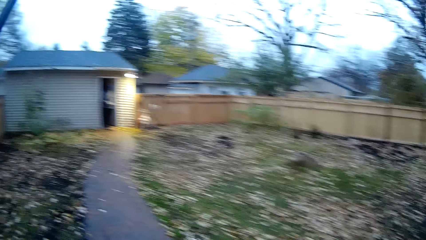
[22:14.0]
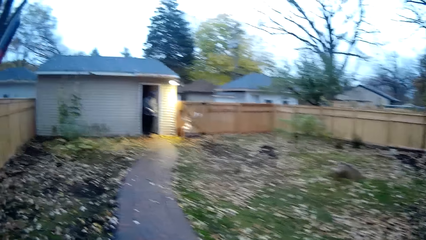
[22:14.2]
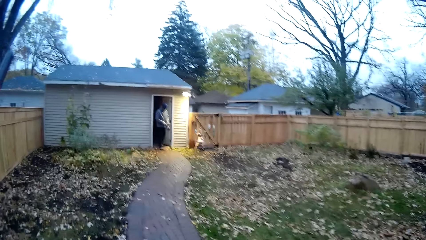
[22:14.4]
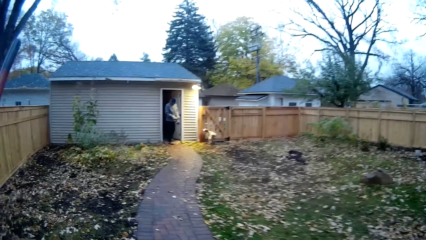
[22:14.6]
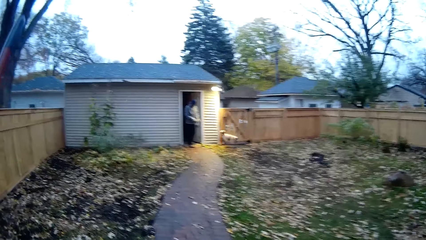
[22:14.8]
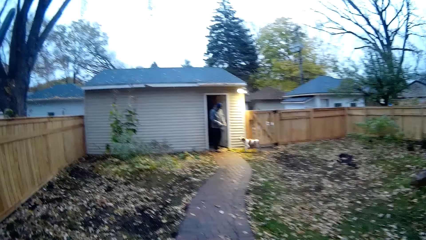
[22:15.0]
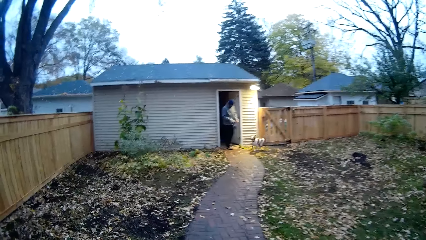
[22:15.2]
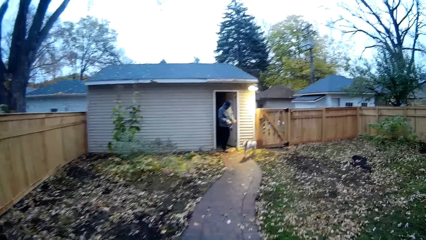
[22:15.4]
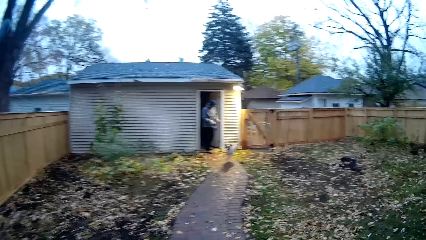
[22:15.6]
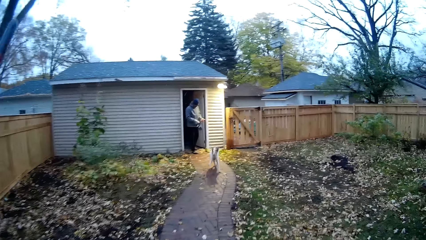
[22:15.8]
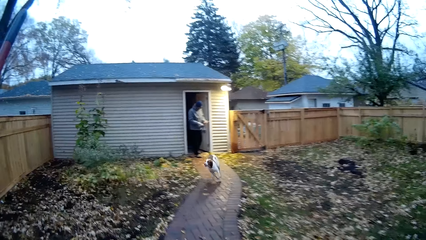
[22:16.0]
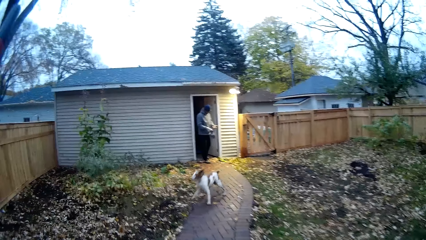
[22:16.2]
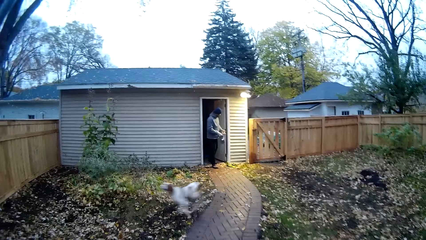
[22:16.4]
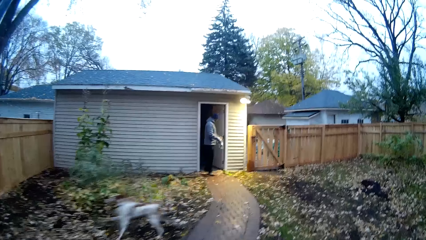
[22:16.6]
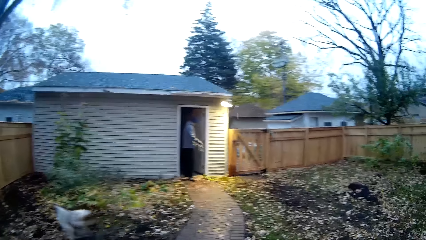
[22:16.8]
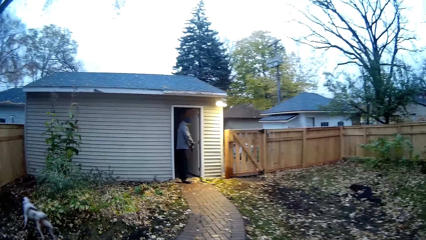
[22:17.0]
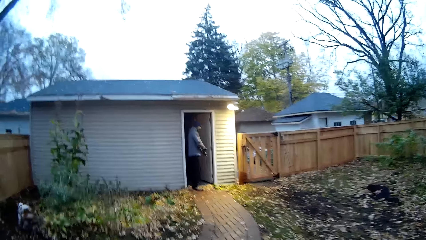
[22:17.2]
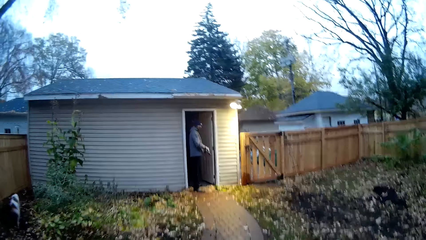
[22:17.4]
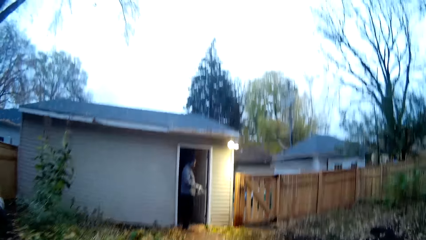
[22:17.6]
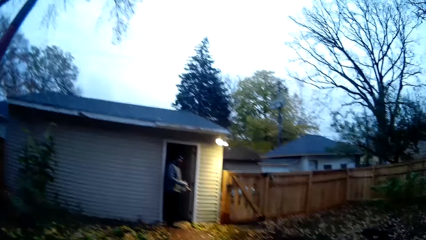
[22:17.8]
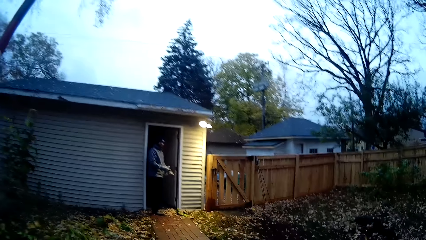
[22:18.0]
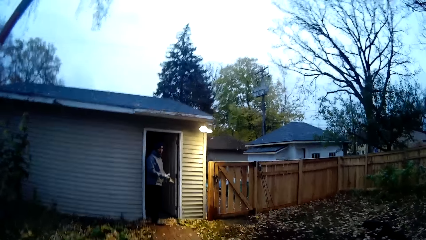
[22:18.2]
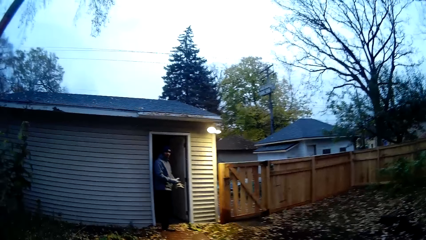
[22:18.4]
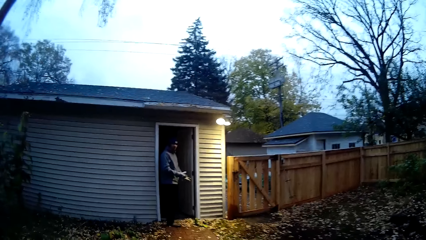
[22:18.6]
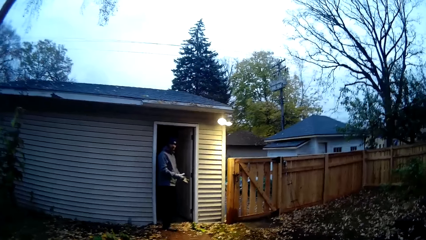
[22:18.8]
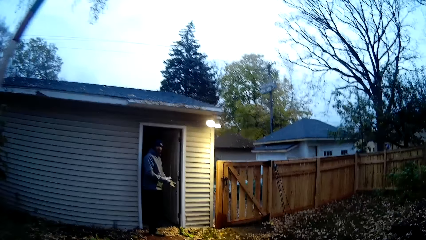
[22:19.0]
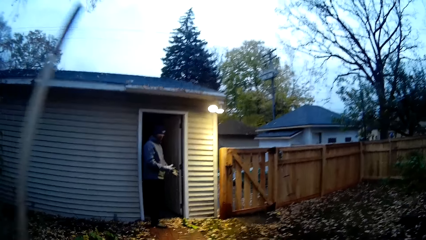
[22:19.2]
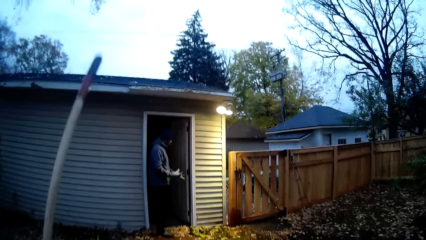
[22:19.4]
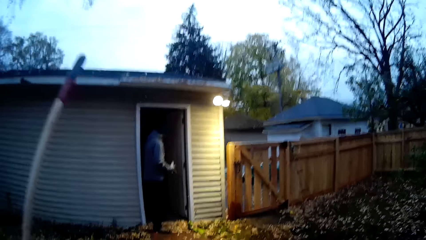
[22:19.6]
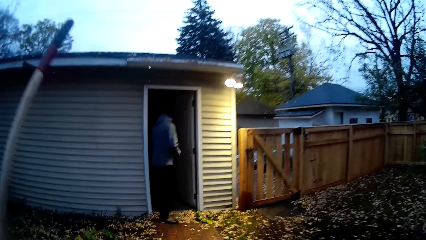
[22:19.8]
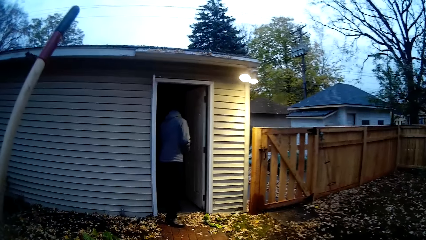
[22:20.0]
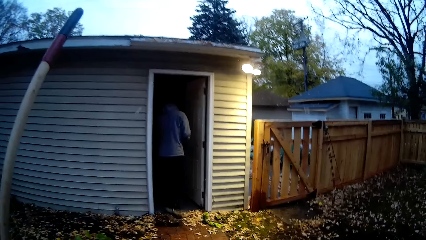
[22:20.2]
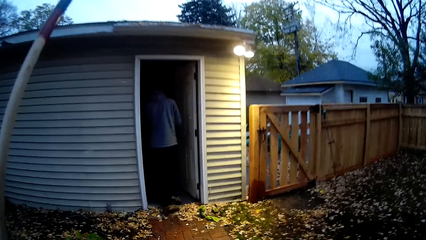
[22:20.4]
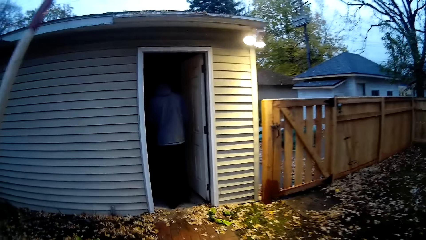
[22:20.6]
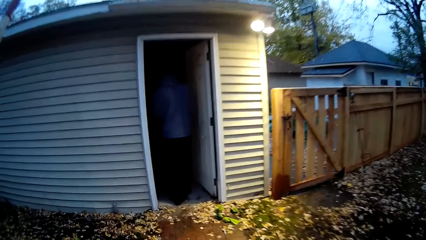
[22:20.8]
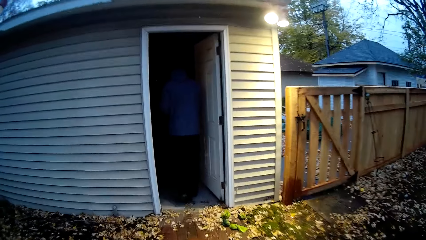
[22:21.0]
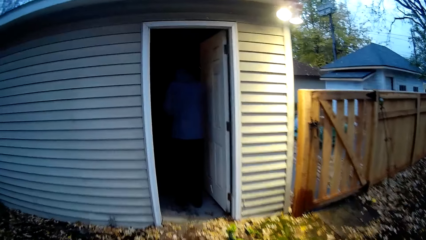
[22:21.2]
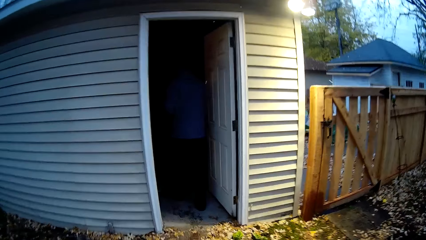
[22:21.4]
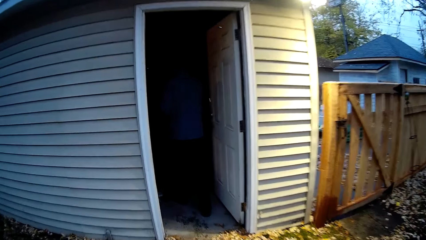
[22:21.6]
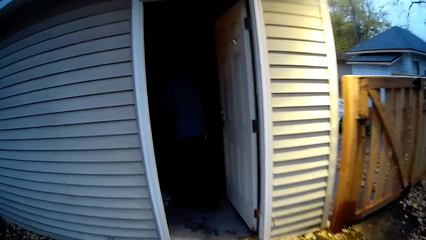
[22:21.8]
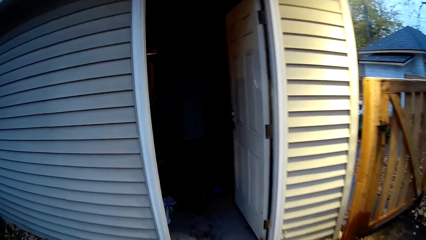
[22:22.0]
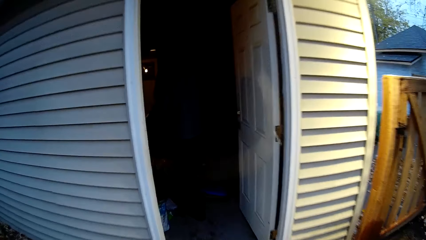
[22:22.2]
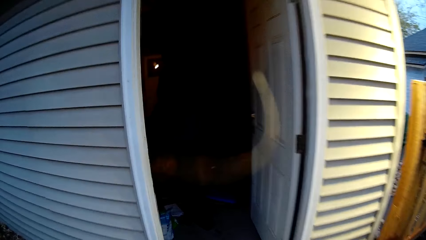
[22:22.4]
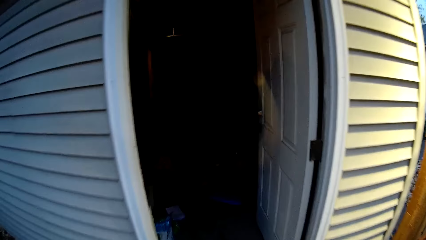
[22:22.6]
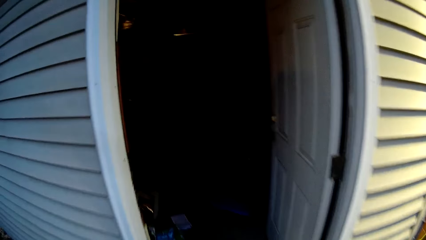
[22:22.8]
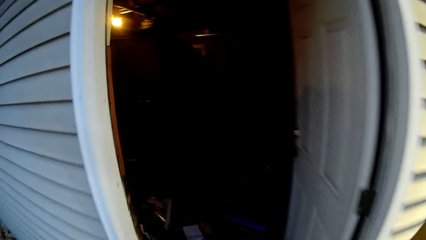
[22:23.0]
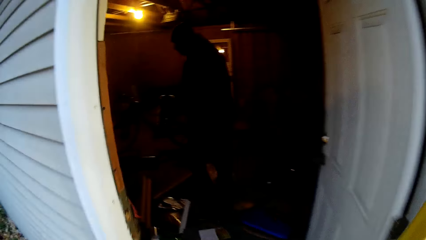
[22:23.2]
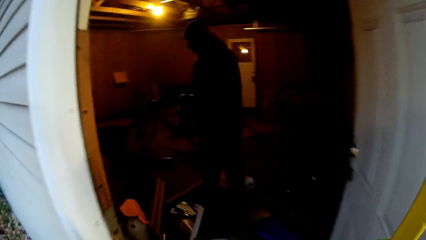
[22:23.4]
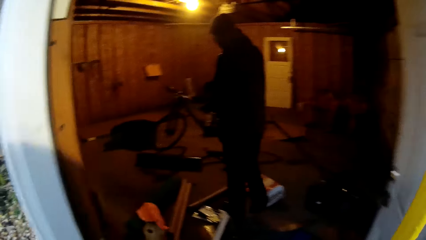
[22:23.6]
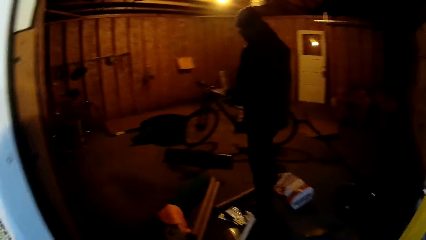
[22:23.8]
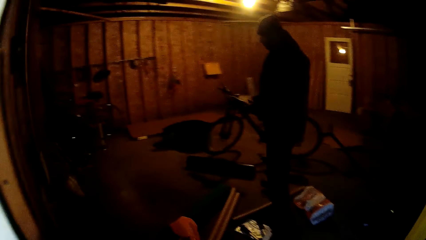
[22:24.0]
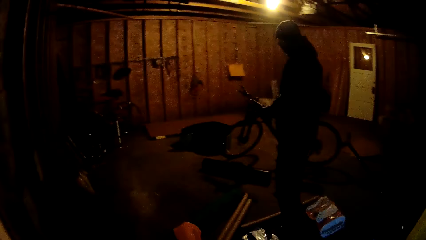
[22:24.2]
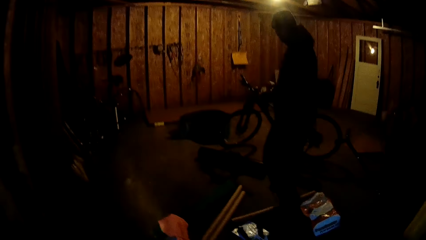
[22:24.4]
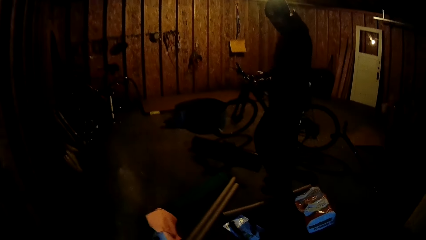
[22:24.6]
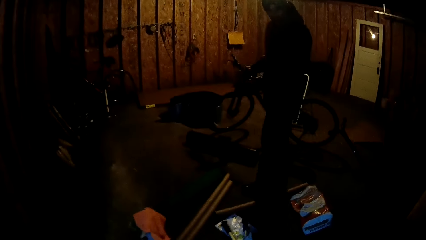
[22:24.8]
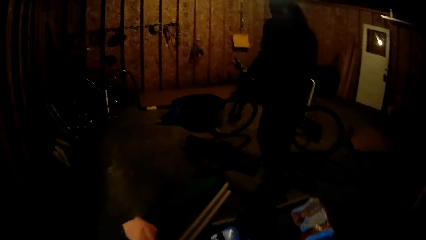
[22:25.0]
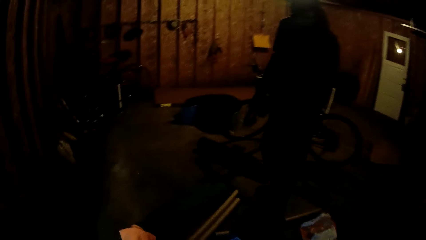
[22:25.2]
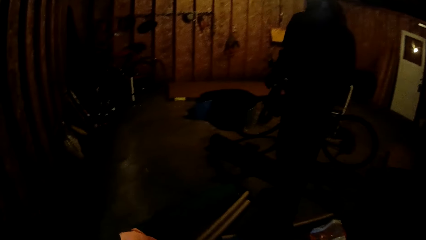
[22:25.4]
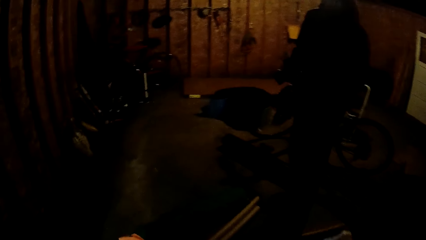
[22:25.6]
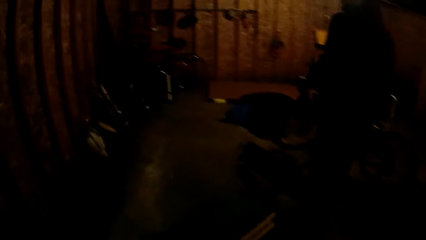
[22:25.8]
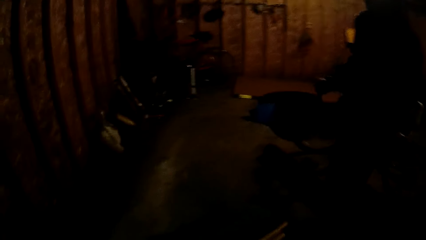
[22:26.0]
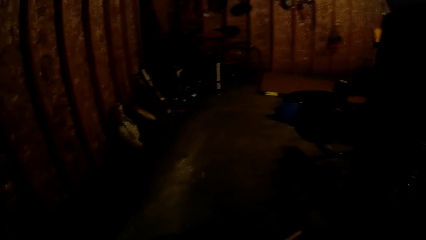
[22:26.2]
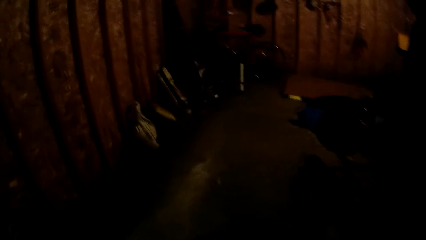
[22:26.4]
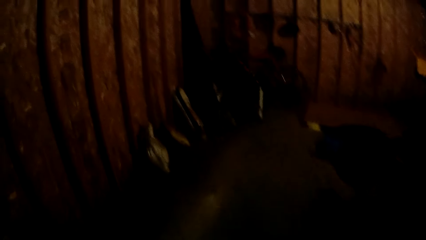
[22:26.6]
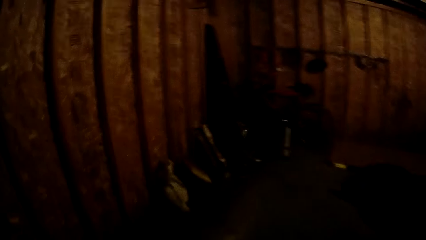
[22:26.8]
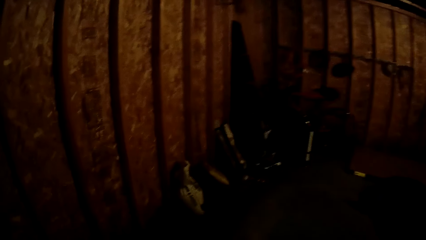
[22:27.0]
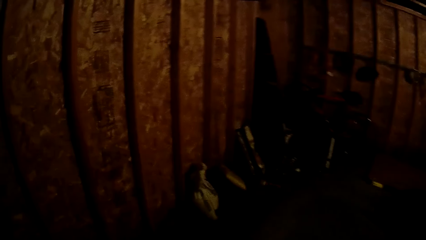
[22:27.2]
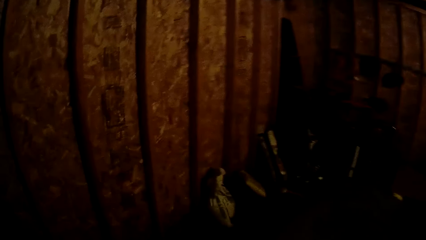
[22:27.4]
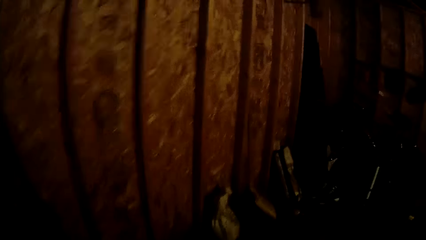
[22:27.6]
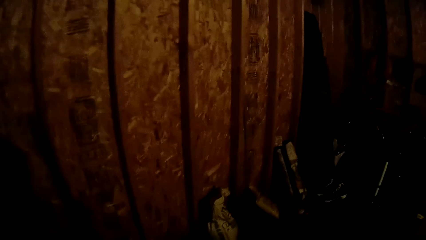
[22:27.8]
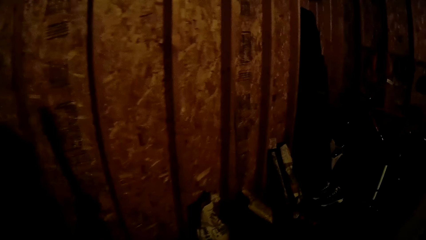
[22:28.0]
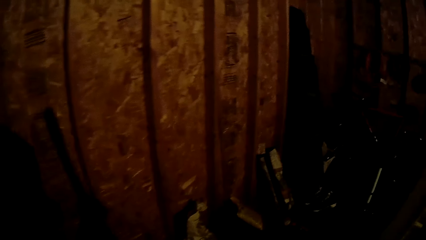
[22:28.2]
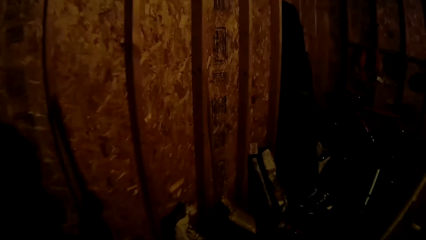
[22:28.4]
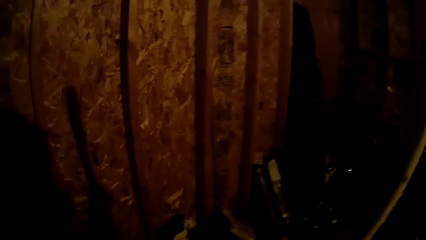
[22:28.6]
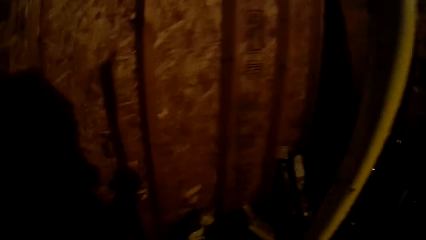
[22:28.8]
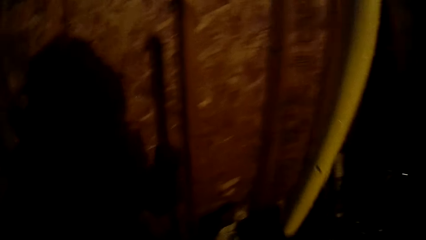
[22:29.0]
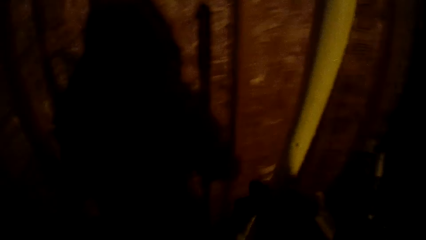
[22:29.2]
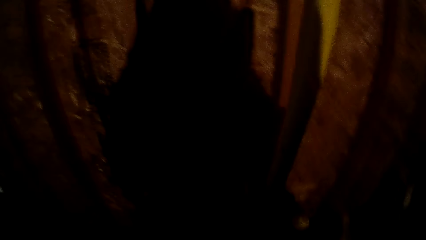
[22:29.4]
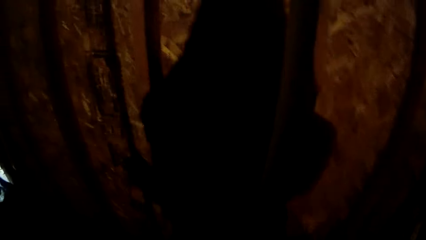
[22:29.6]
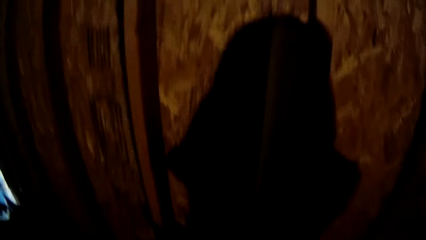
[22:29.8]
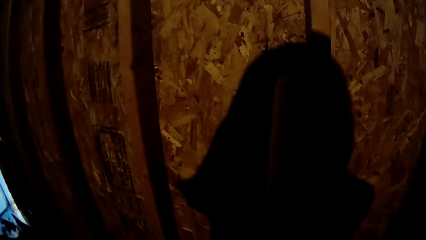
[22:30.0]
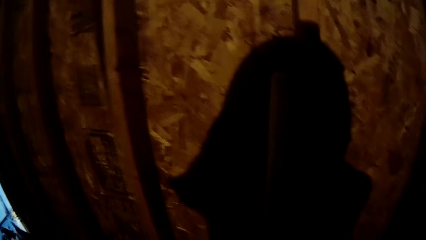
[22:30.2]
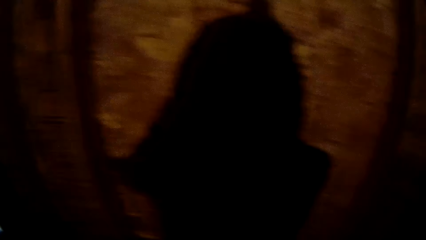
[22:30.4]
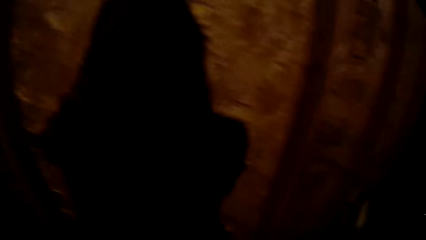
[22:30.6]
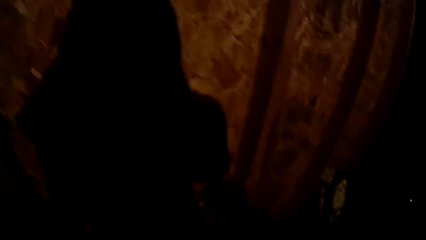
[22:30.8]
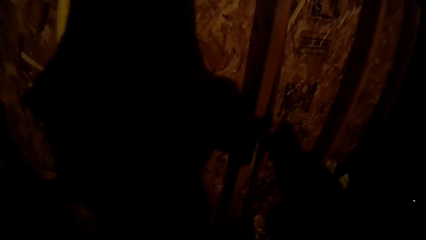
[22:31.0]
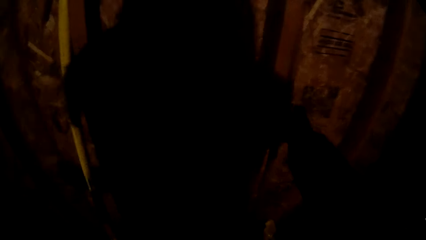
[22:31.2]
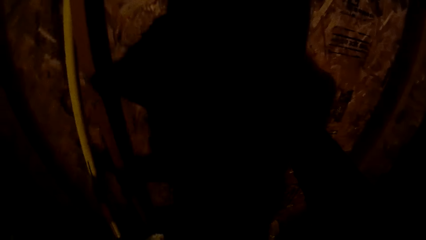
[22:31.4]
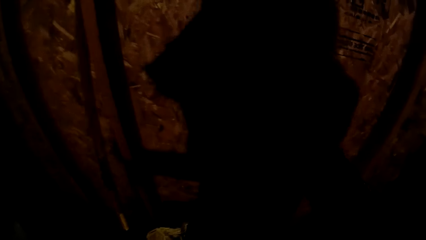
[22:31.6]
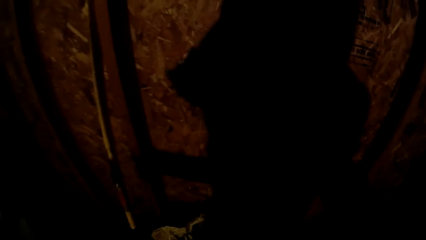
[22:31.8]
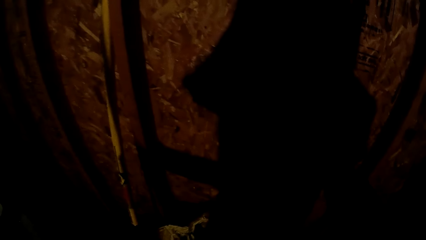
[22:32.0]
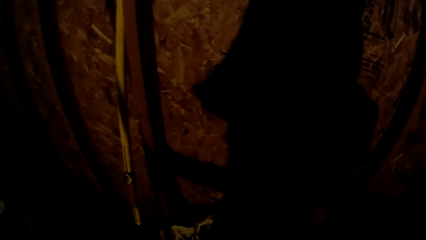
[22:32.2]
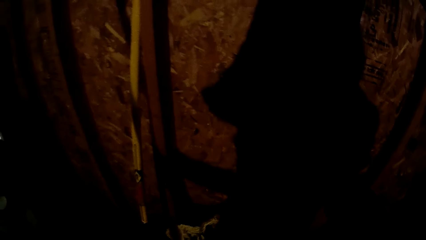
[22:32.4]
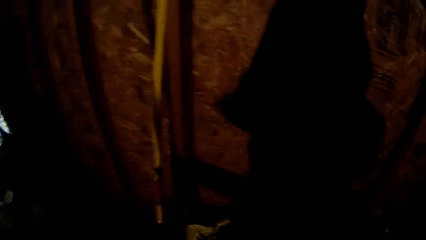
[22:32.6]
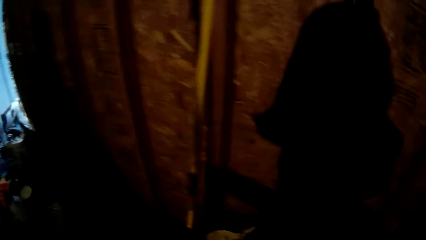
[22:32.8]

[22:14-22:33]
The camera wearer holds a rake with his left hand. The man wears a hand glove at the entrance of the compound with his hands. The camera wearer walks into the room store close to the compound entrance. He places the spade down. He does something.
